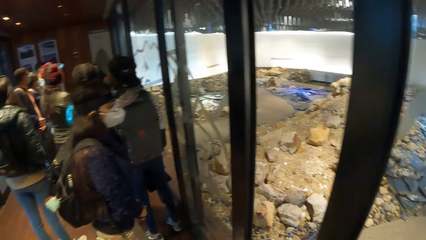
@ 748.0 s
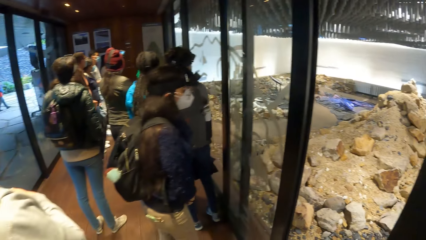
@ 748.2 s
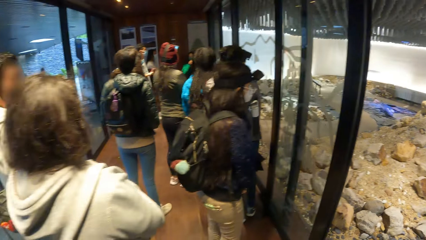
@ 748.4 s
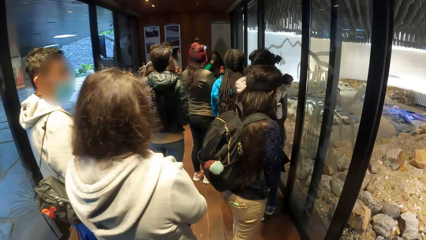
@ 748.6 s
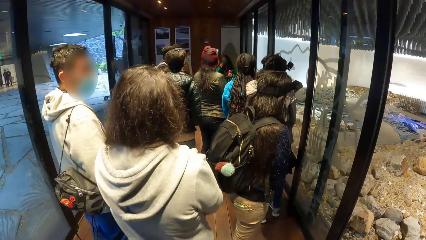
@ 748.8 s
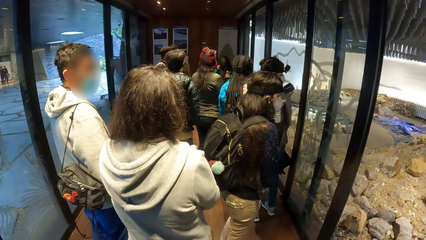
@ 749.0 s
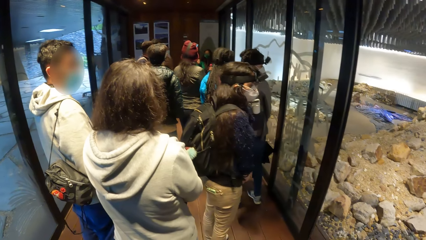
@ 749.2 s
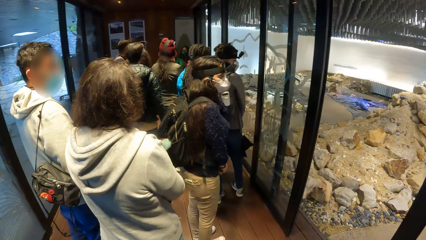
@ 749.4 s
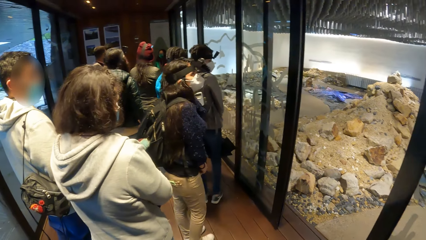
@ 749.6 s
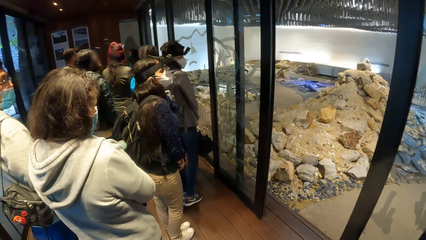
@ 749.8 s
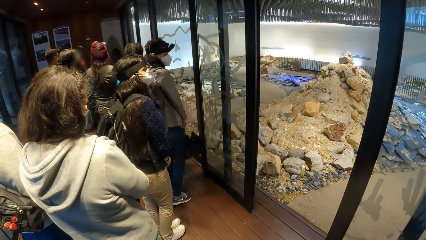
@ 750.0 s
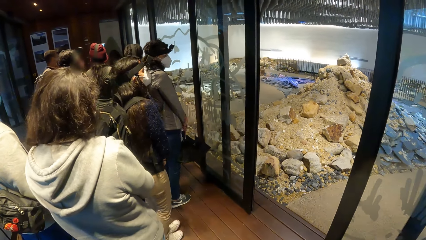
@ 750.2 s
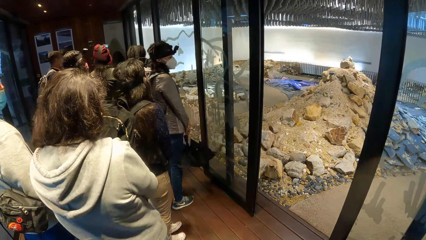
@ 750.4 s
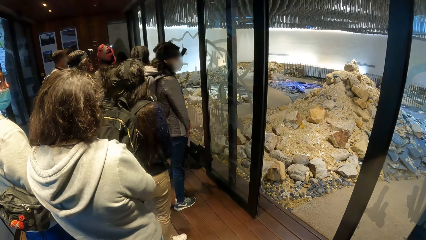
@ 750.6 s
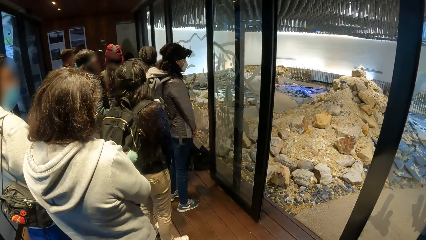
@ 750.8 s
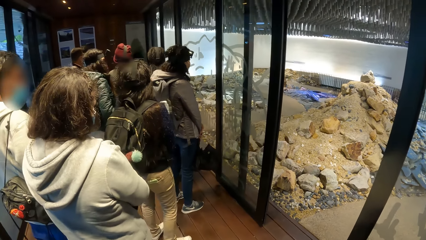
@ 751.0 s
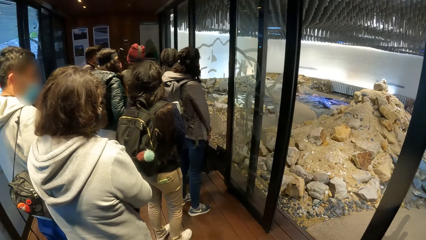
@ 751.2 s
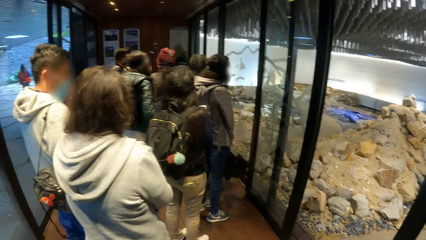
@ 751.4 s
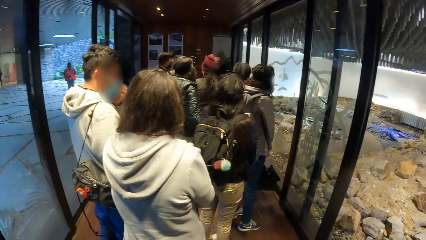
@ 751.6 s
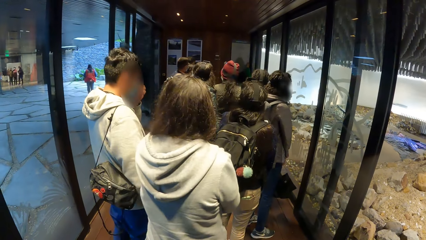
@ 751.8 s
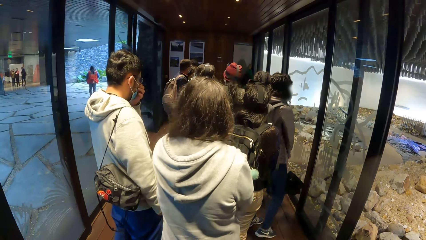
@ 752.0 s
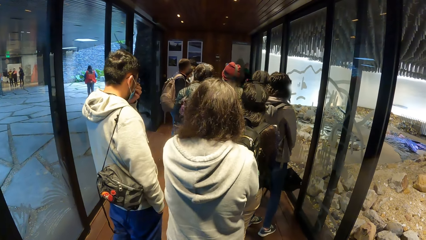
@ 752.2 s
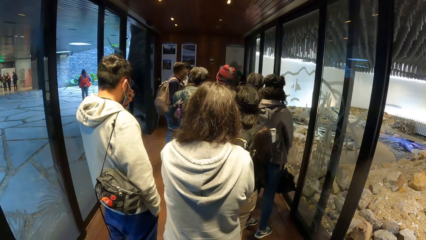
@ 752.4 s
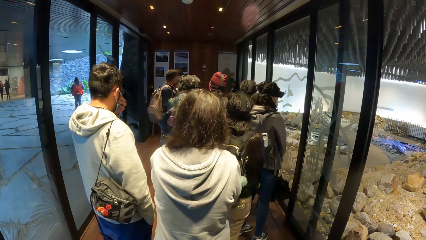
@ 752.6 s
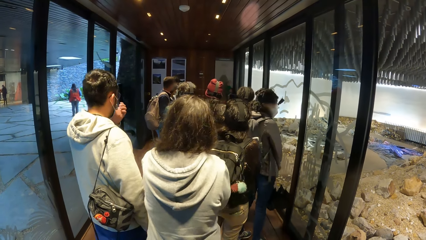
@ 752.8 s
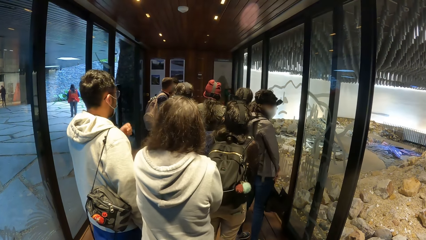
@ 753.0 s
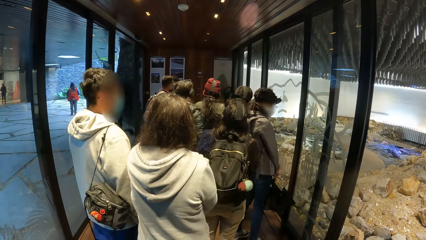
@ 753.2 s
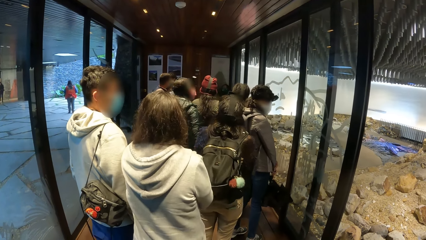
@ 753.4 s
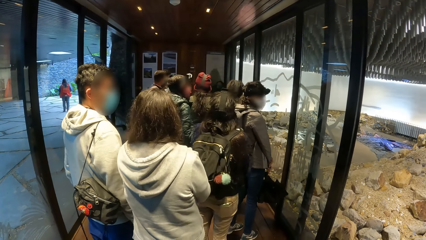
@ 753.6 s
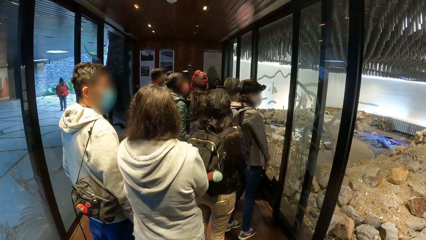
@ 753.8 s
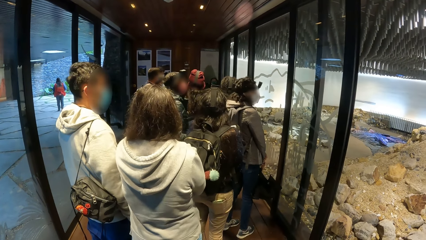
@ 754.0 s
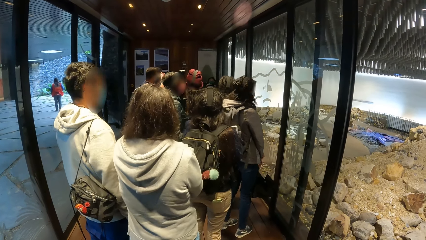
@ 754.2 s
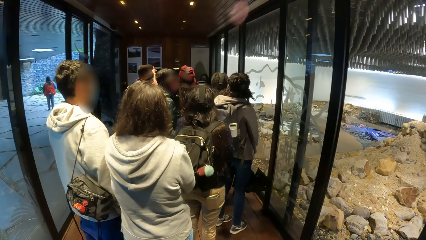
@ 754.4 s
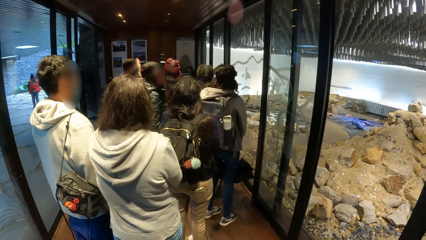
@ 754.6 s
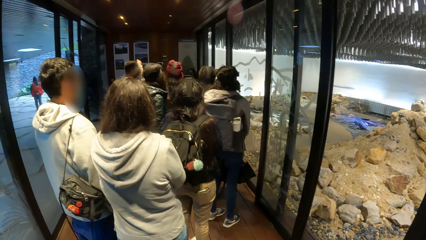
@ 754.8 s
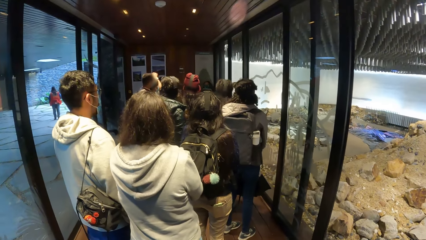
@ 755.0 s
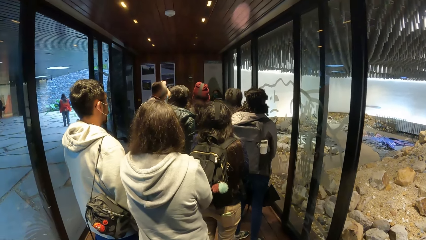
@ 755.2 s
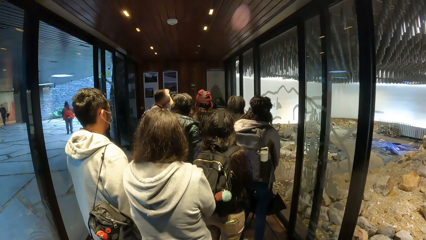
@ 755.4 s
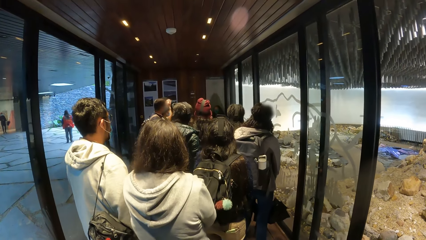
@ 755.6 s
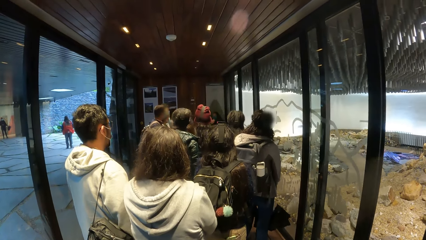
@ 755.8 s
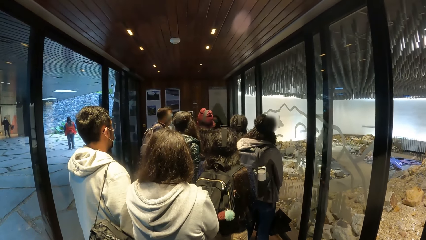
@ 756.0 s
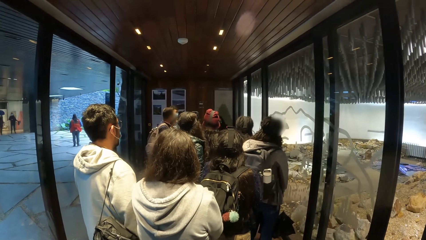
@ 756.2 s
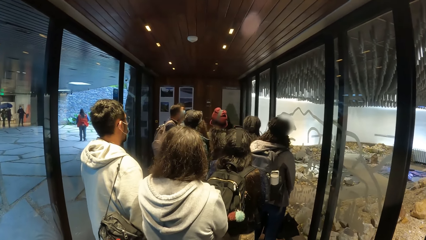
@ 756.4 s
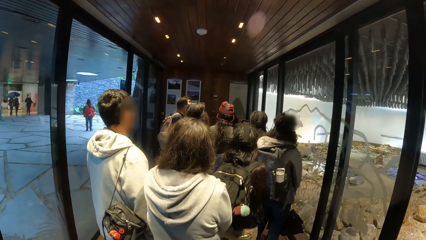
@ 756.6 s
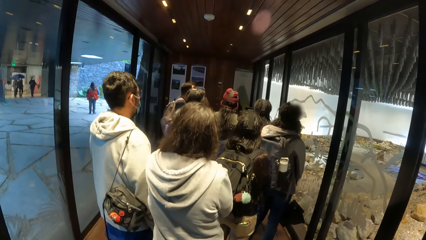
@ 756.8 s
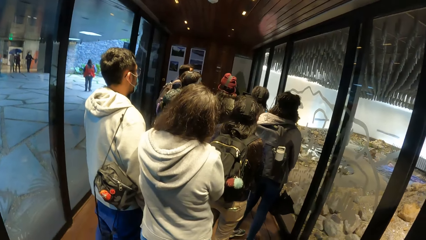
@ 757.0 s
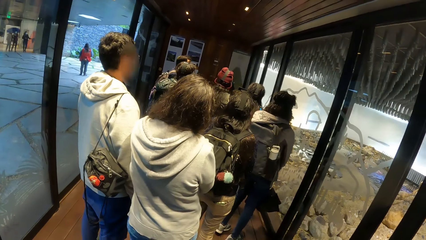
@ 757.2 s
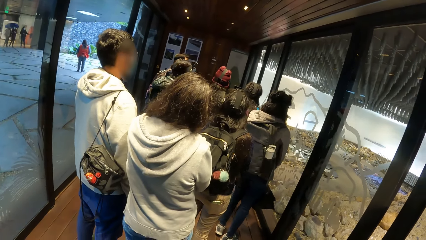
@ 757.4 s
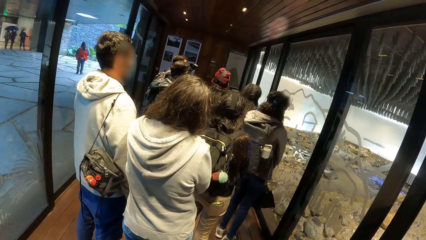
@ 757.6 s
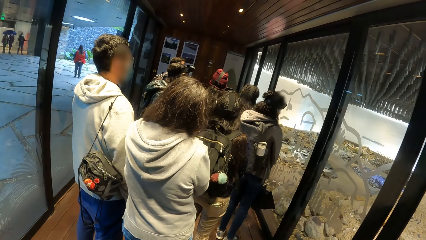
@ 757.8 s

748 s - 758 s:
The woman speaks to the camera wearer and the group of people standing.

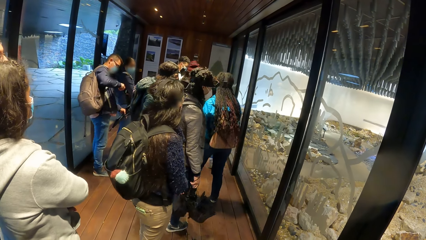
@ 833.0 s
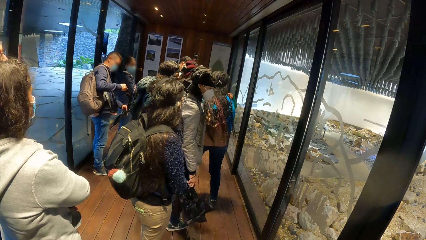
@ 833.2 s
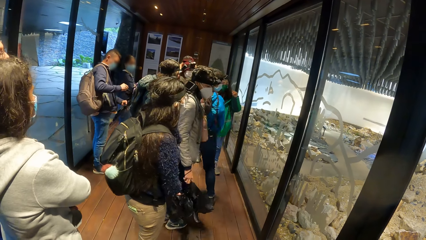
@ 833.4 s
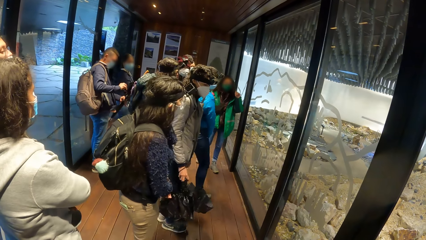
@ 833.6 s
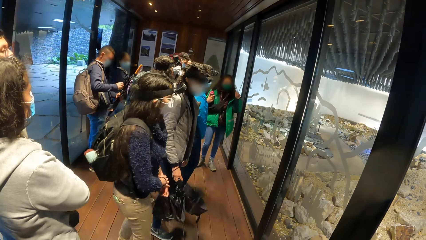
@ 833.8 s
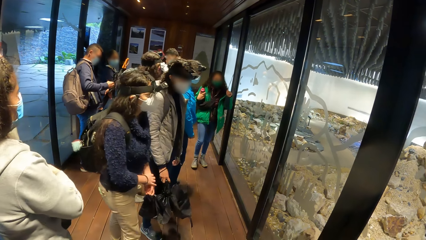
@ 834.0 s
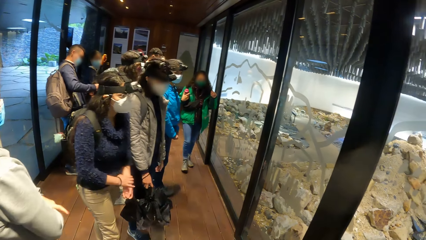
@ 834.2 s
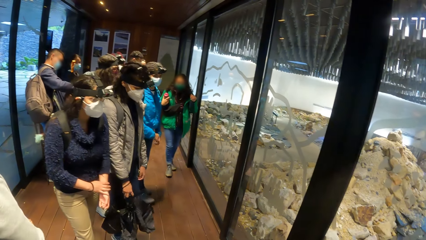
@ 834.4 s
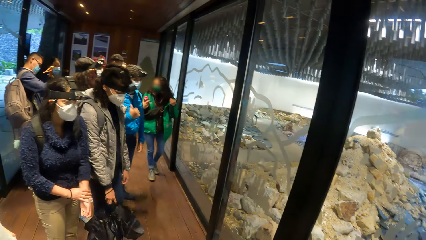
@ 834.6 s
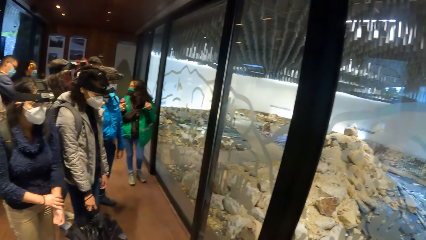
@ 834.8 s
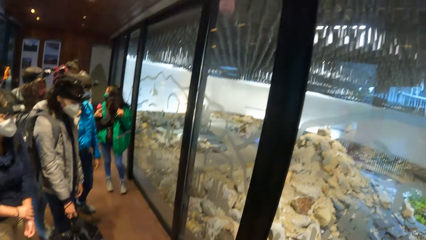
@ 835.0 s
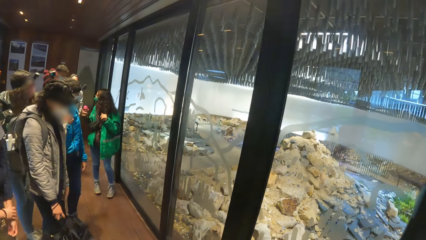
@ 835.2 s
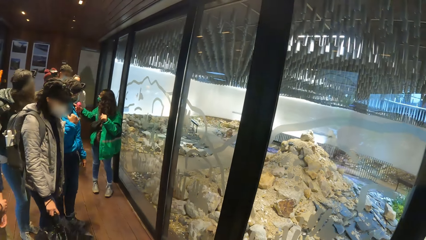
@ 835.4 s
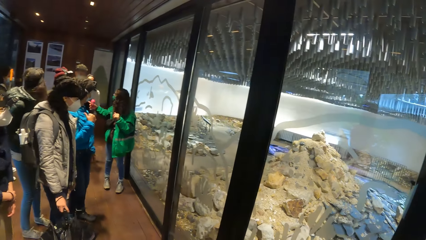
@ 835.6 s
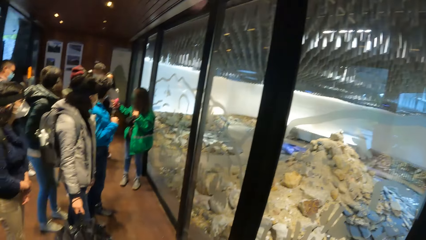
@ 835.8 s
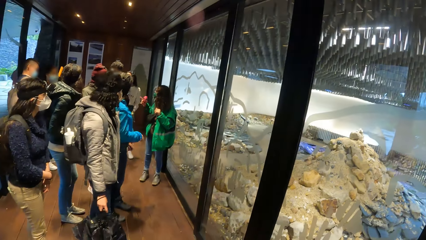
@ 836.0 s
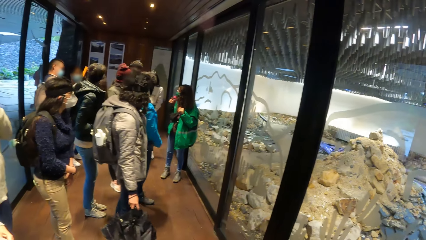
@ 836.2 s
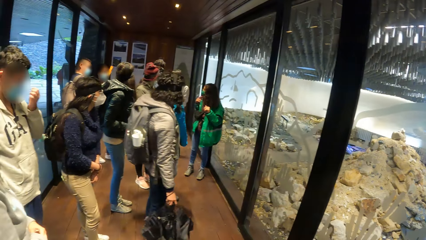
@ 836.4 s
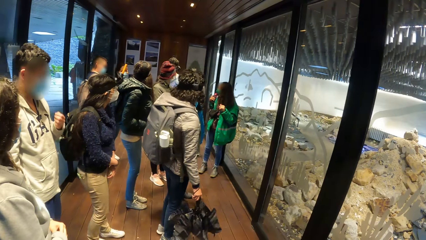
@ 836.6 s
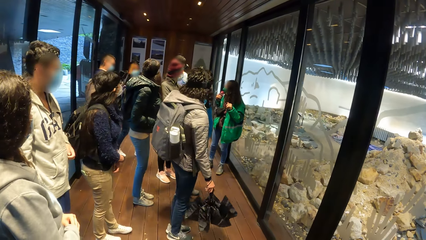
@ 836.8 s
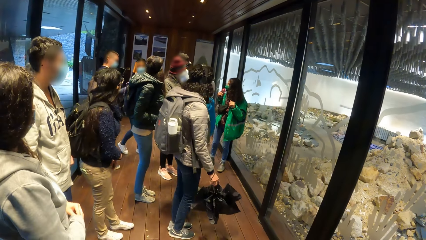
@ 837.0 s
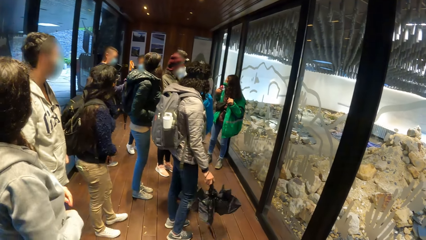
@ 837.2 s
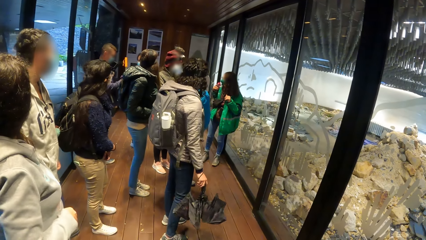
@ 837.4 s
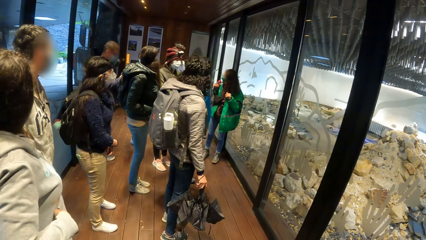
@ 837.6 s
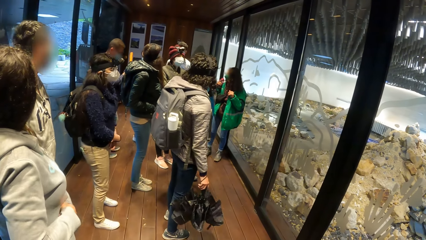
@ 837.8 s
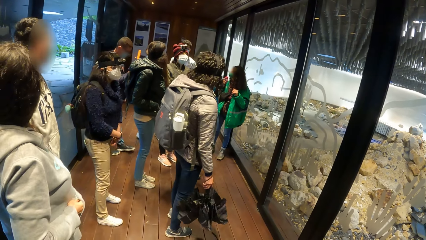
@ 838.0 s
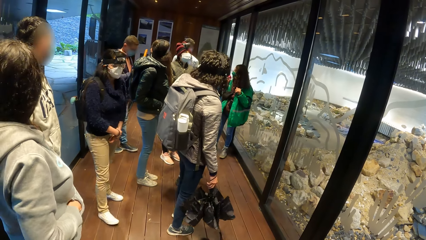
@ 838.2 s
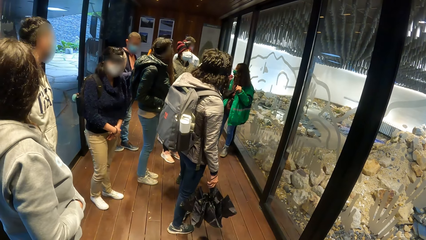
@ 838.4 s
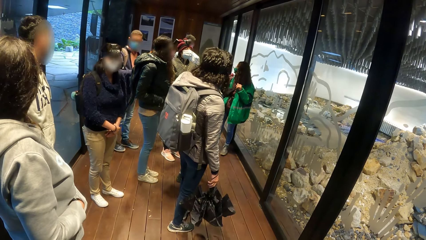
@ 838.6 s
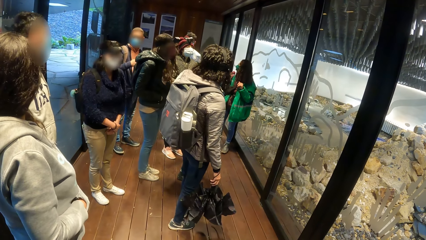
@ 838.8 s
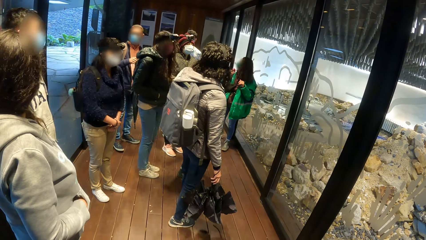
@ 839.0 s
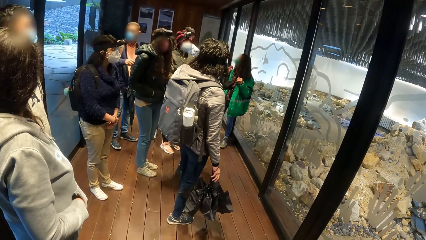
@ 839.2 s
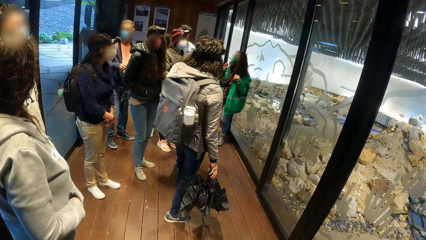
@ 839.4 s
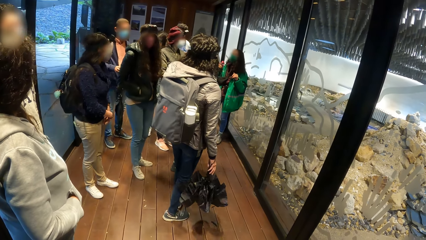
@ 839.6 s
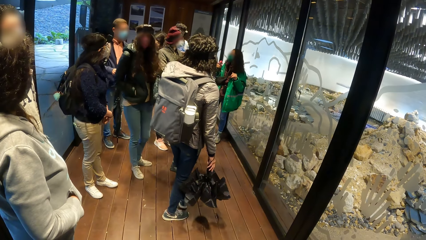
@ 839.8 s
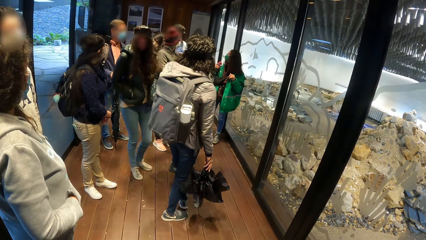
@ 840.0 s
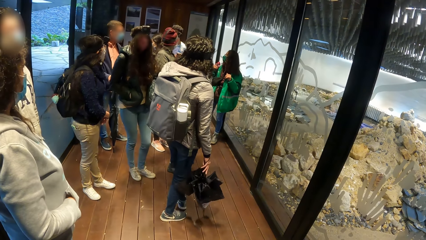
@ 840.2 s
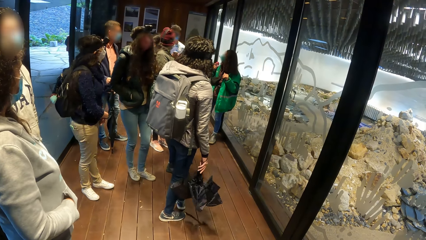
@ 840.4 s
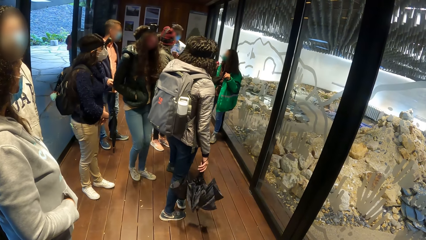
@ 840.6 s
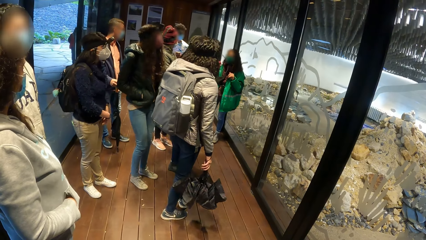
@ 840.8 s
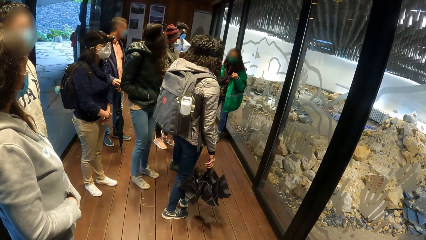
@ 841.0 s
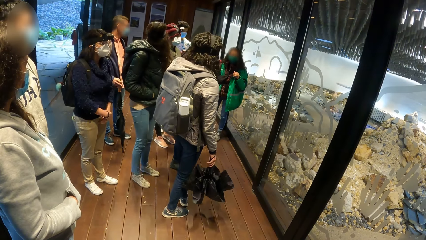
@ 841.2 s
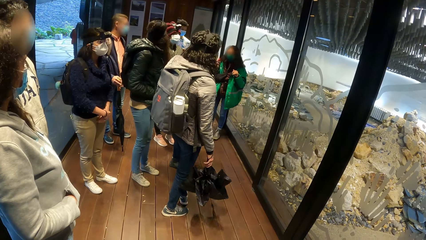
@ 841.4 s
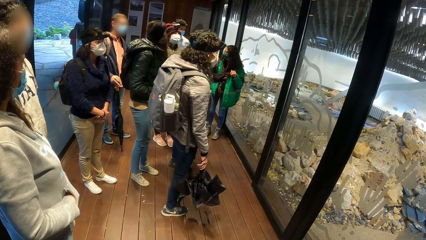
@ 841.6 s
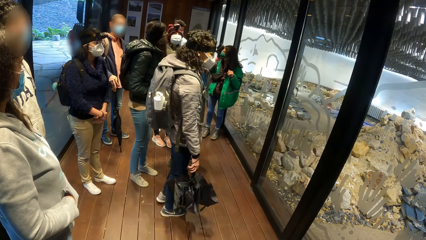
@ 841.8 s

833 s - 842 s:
A woman interacts with a group of people.
